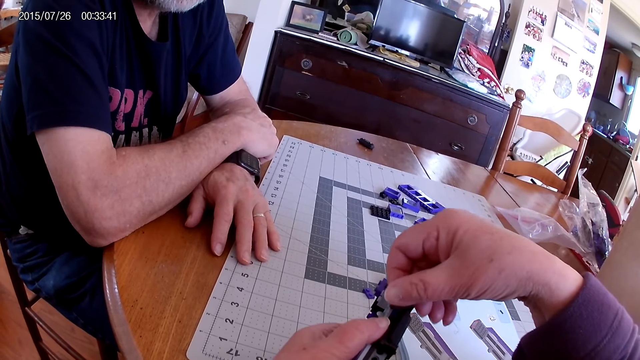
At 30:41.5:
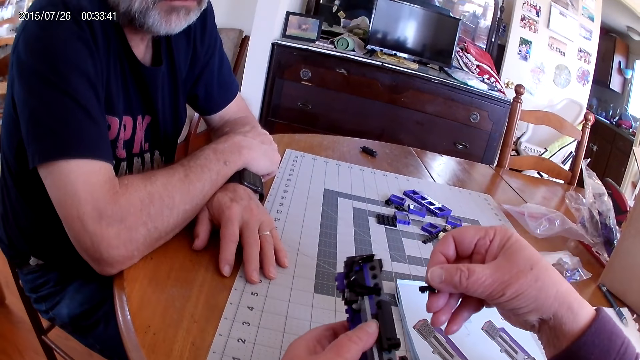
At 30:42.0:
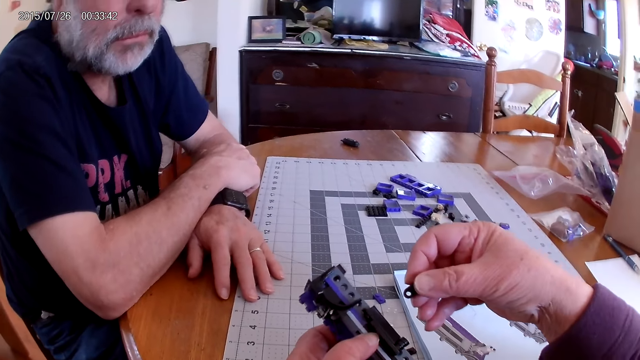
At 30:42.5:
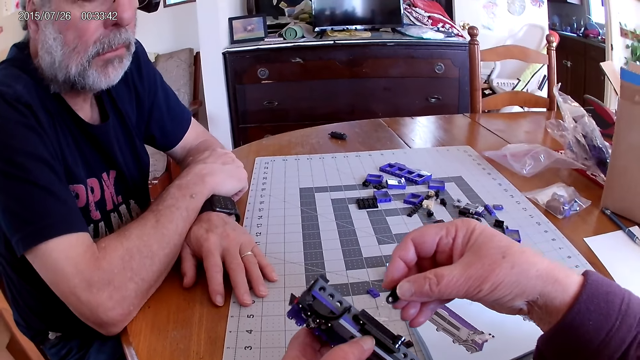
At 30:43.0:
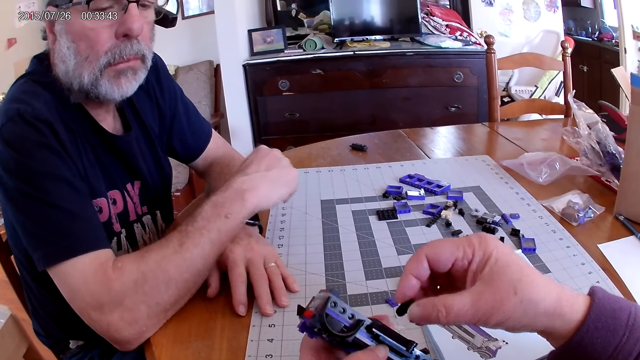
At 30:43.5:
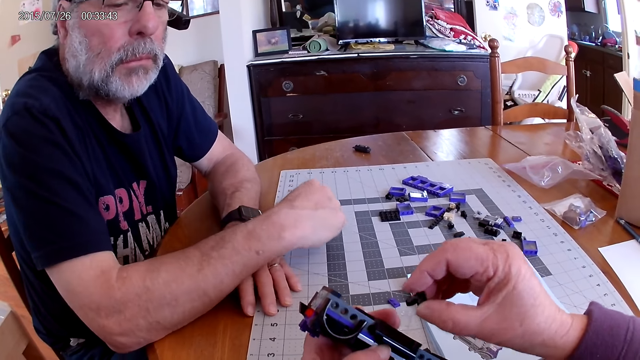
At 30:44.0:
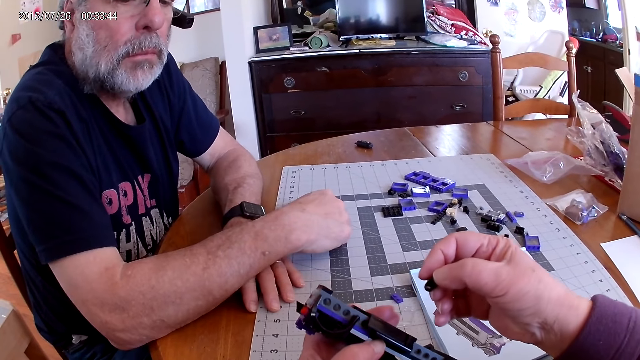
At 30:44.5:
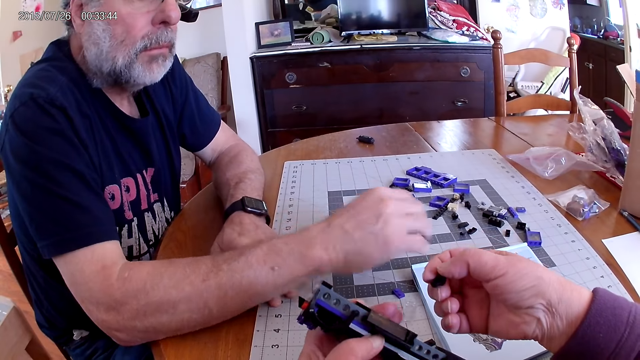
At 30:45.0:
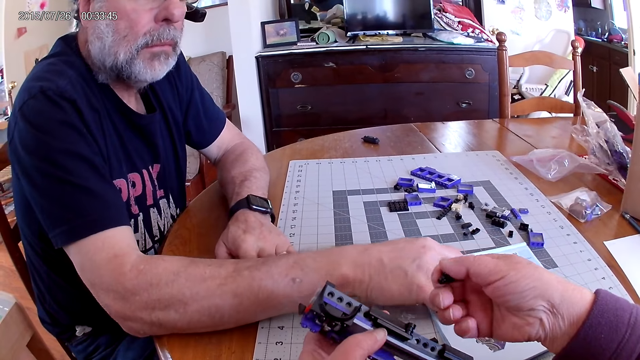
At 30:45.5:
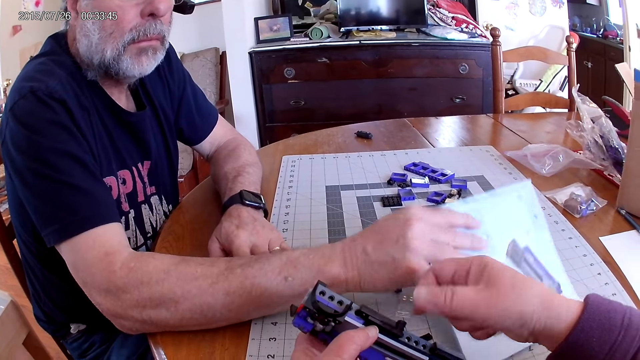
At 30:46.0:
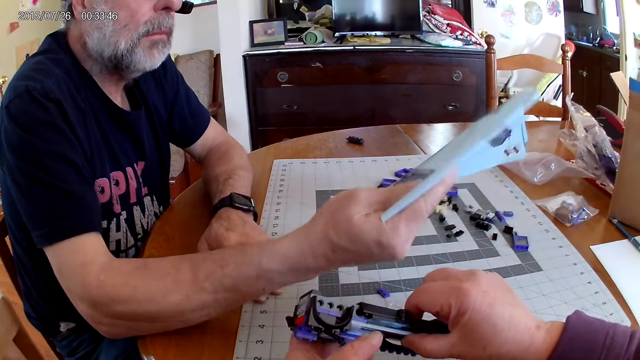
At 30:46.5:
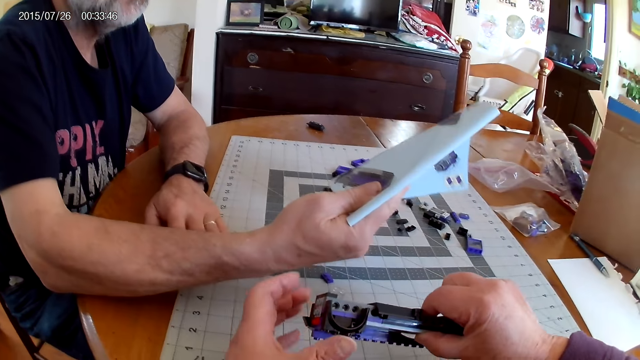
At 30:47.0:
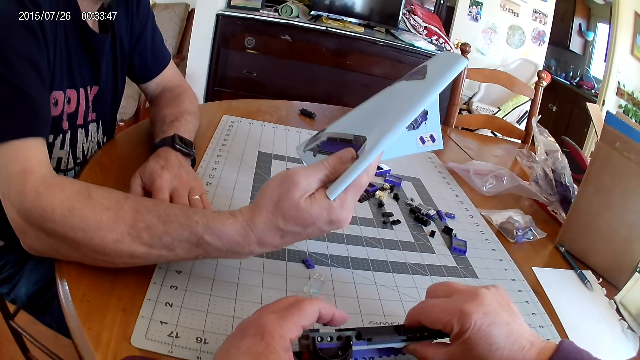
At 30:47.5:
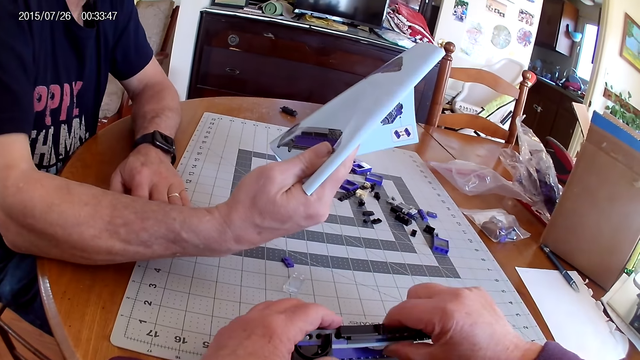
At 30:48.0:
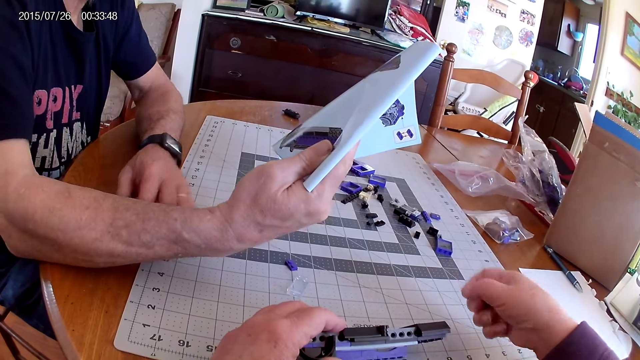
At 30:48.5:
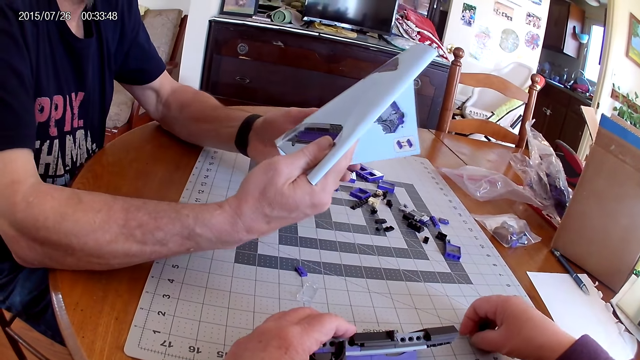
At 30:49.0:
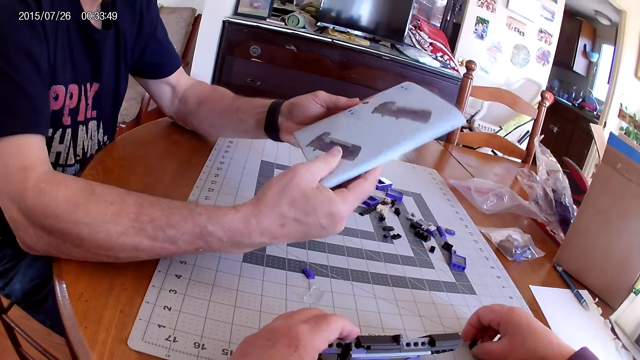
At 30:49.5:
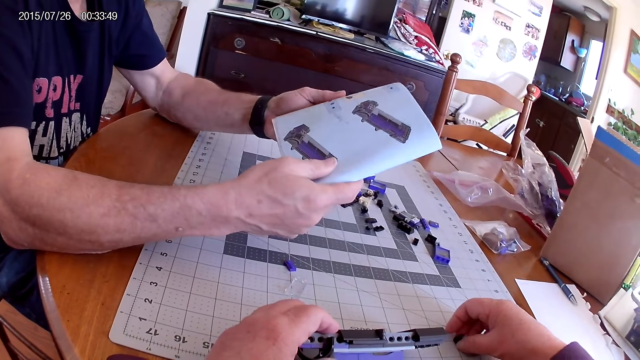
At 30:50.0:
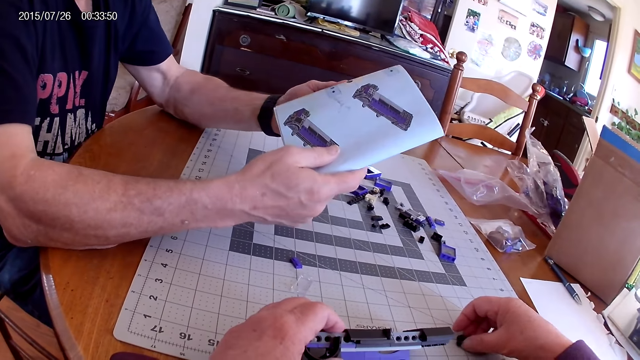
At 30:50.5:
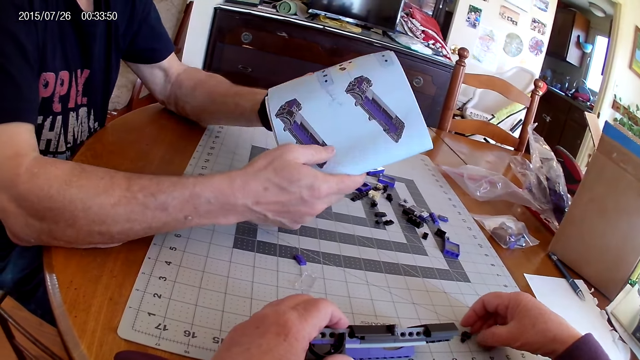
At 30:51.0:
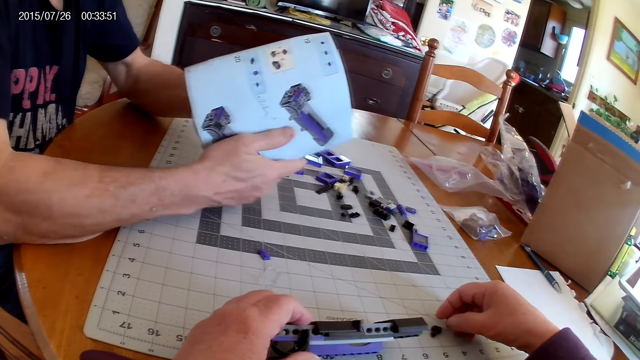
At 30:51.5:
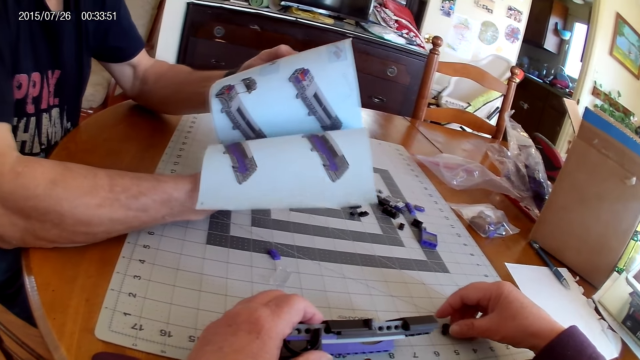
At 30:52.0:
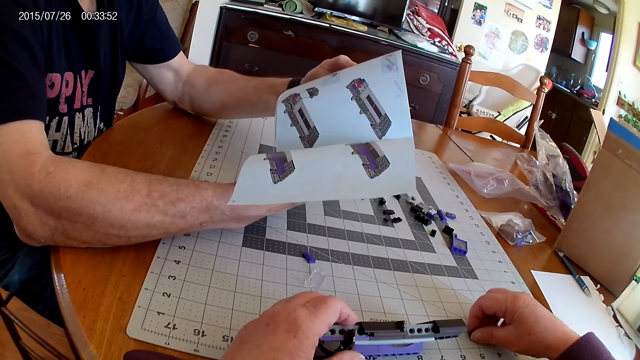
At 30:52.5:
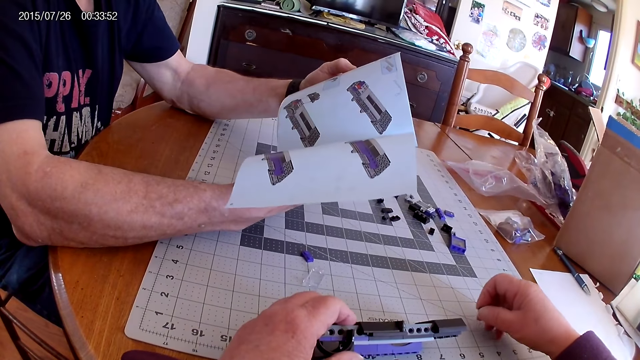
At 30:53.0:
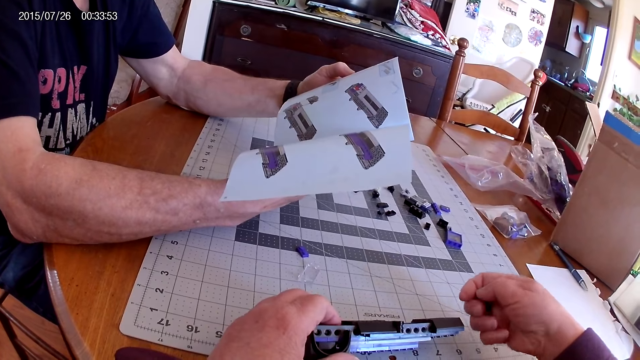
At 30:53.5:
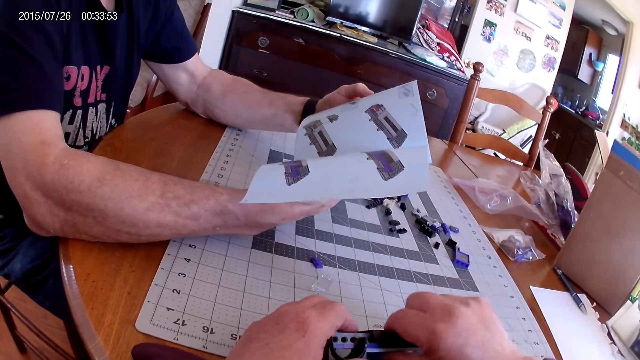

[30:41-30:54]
A man picks up the instructional manual book. He looks at the instructional manual book.

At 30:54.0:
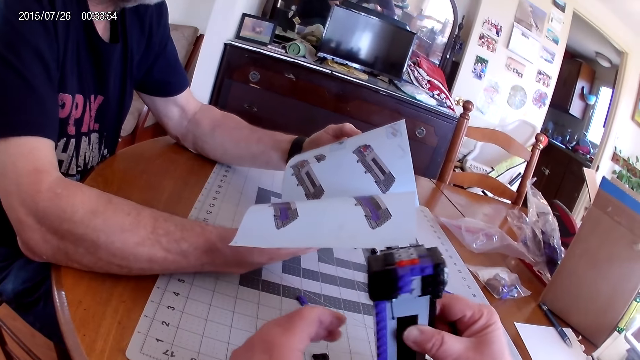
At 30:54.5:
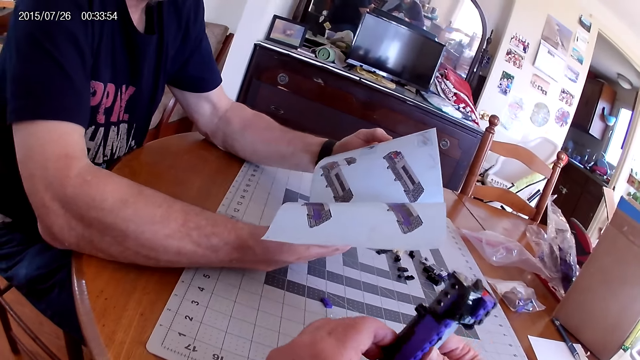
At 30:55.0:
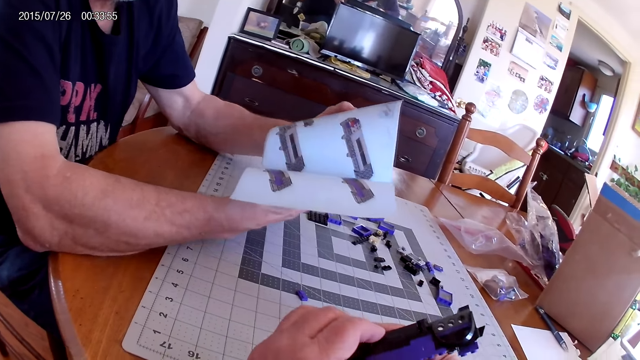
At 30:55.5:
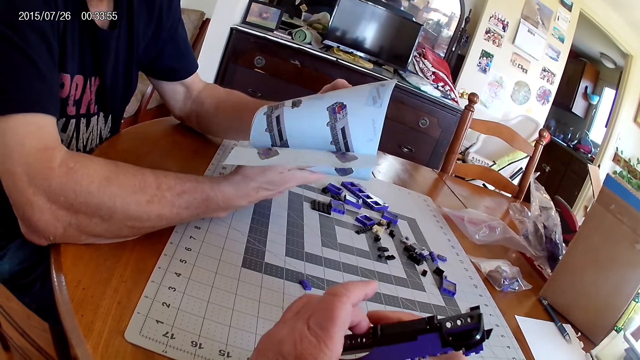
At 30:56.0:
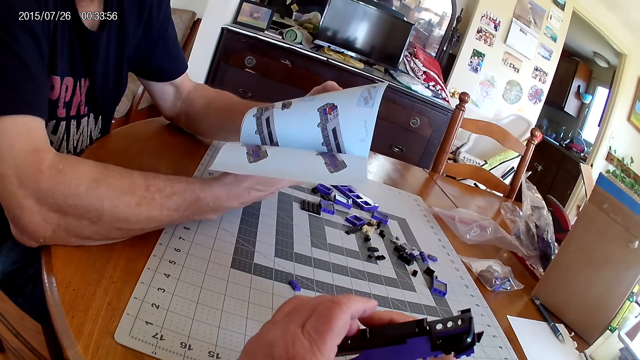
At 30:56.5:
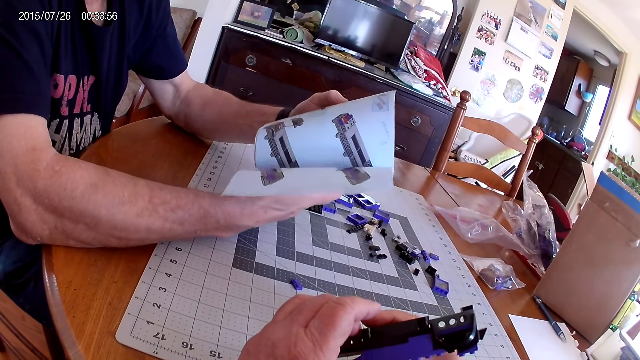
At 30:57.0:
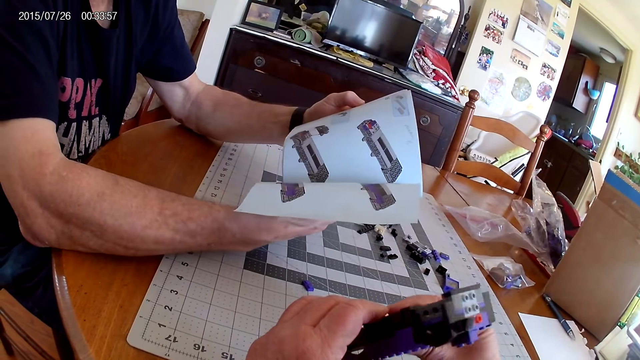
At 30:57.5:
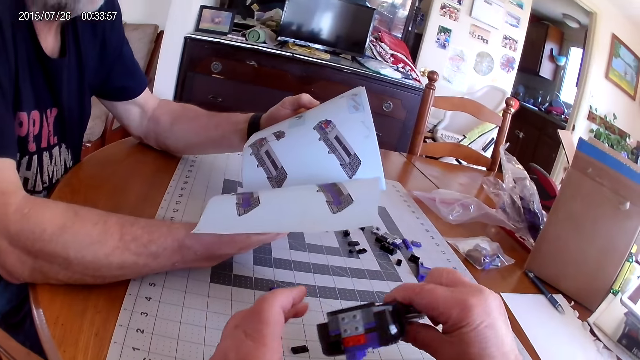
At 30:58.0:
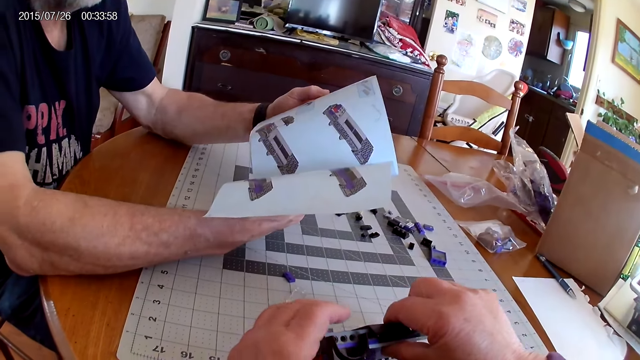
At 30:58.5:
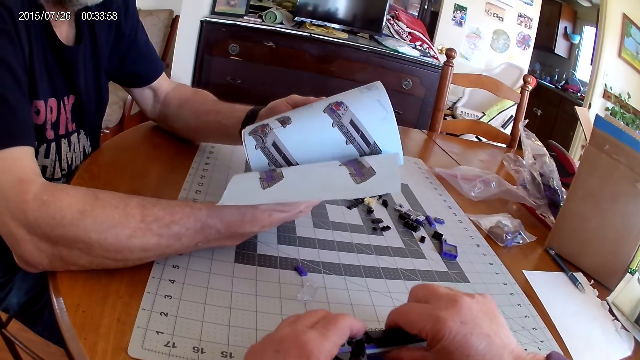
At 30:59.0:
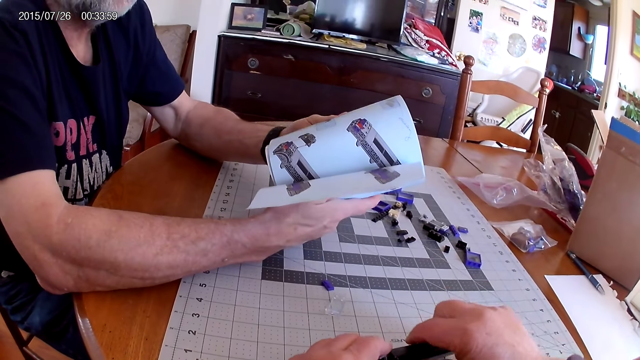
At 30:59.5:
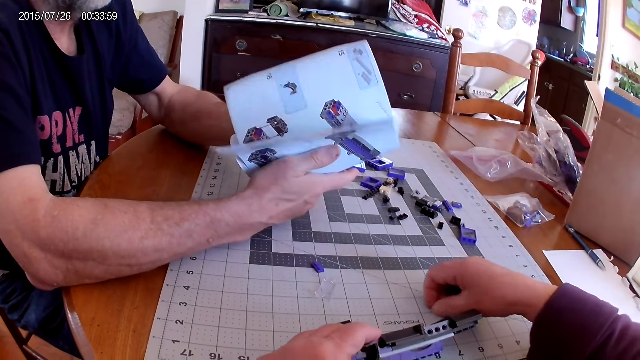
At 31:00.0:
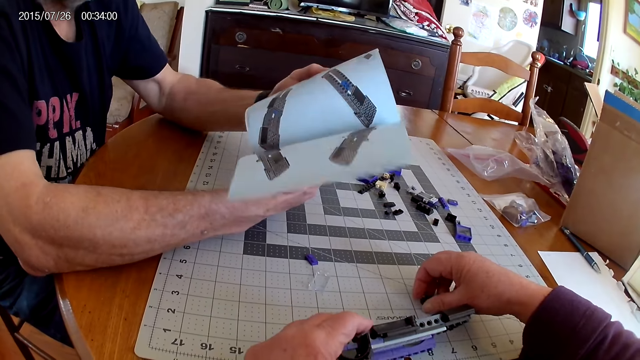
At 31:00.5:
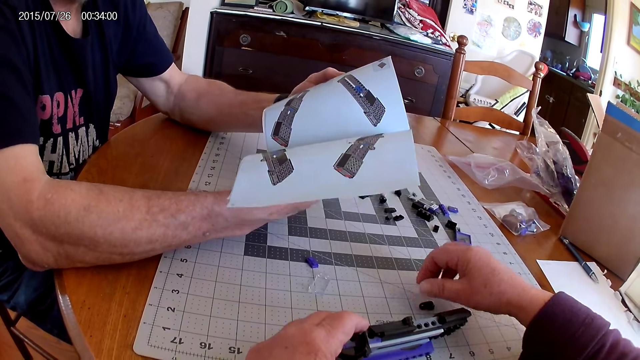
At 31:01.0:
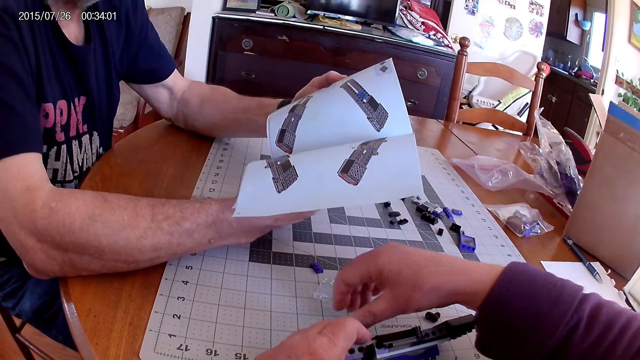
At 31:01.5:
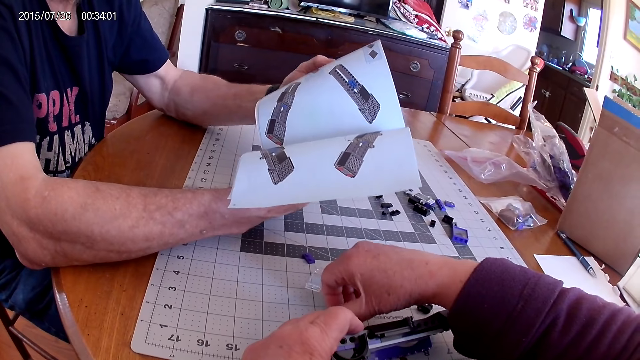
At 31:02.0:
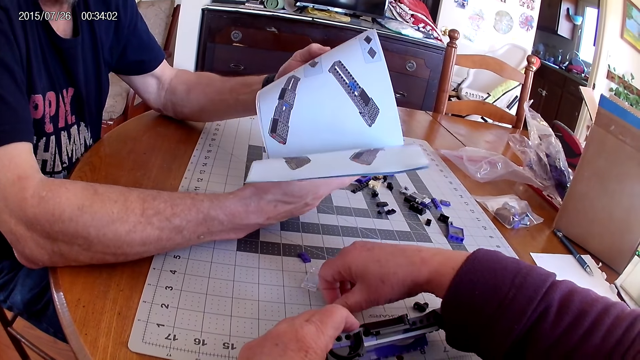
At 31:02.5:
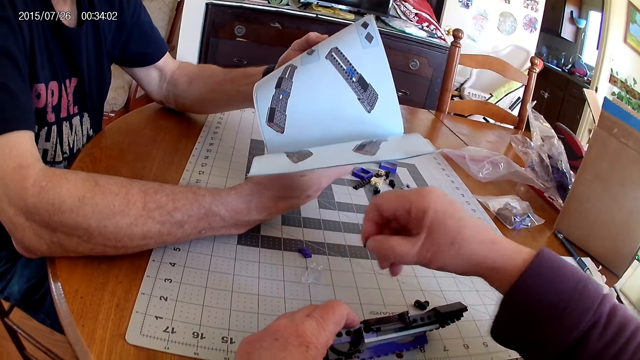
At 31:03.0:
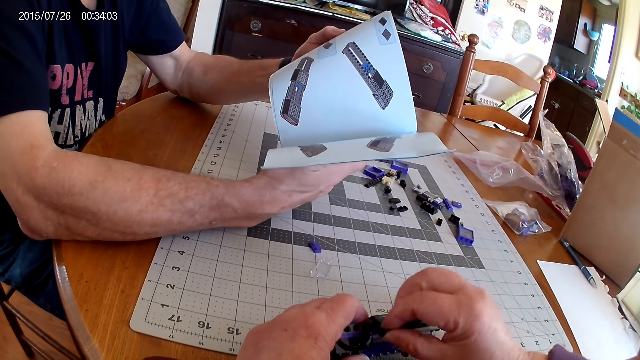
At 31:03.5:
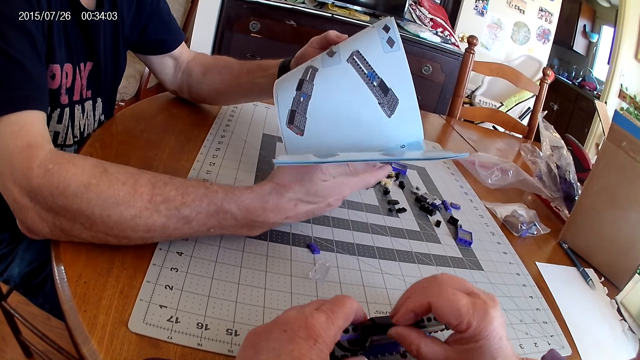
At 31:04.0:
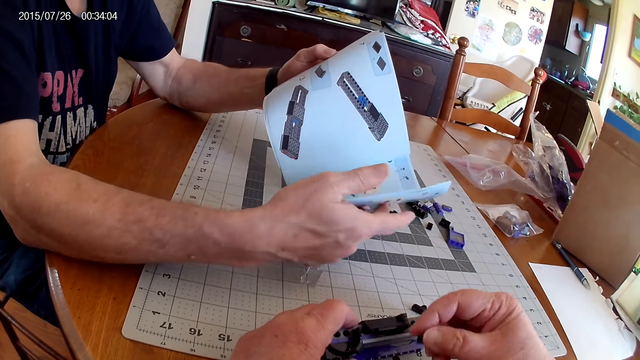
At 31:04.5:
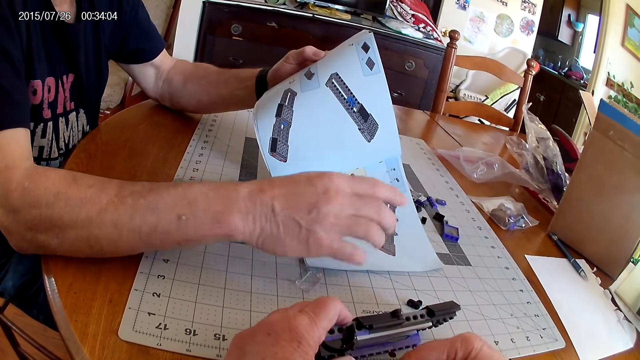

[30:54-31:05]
The camera wearer fixes the plastic model.
